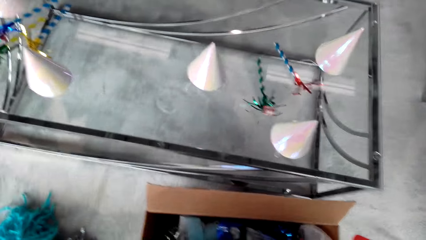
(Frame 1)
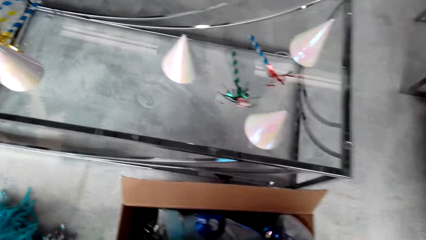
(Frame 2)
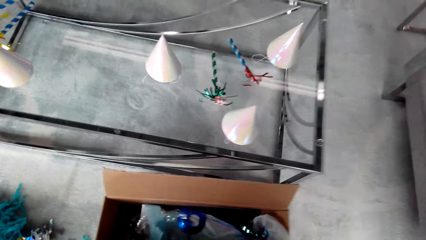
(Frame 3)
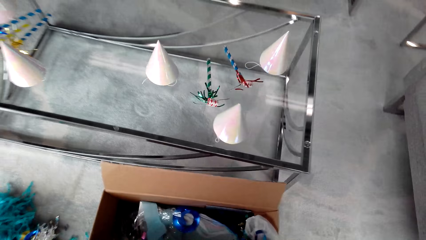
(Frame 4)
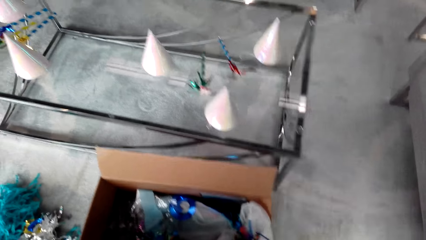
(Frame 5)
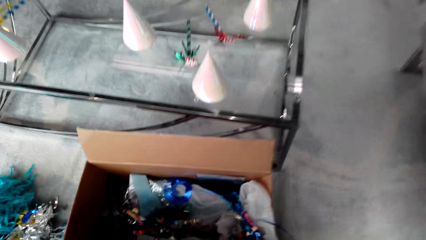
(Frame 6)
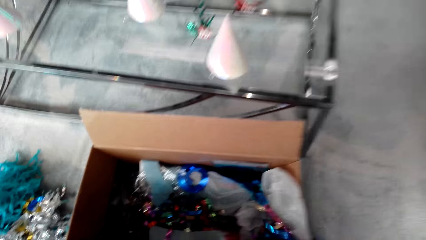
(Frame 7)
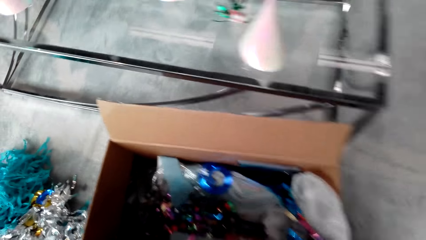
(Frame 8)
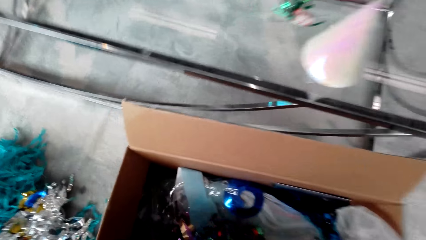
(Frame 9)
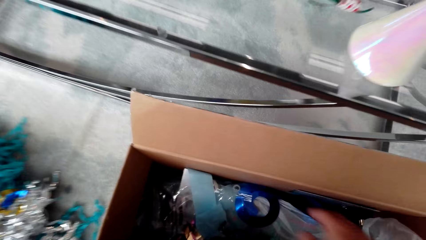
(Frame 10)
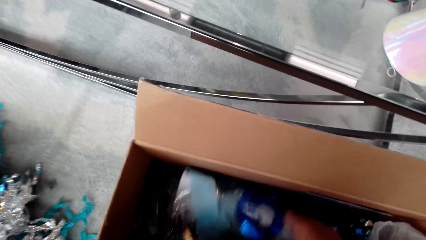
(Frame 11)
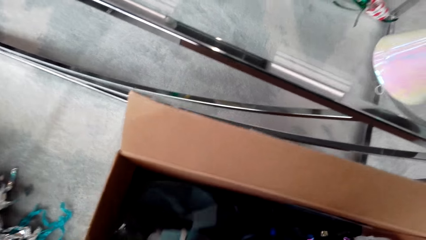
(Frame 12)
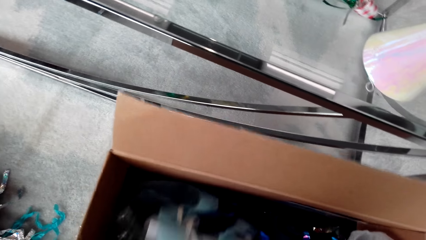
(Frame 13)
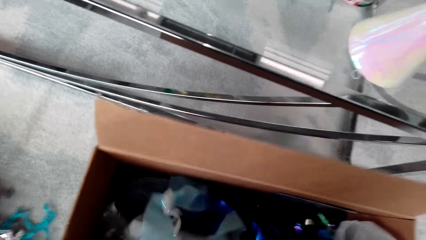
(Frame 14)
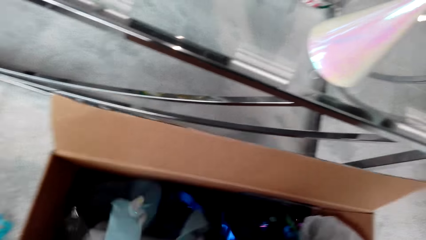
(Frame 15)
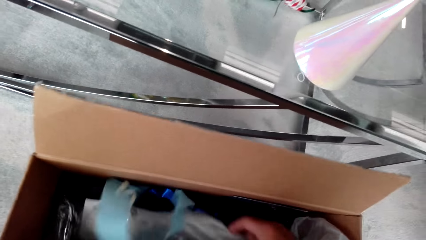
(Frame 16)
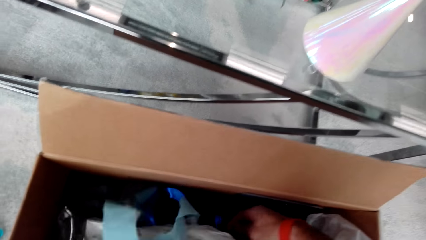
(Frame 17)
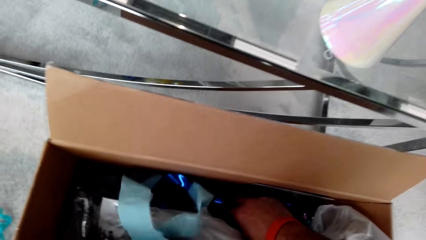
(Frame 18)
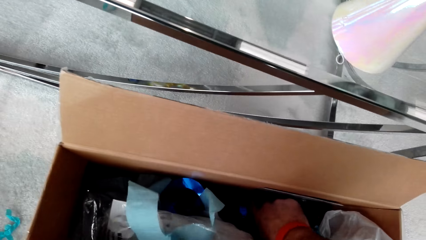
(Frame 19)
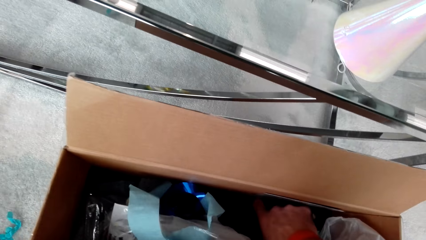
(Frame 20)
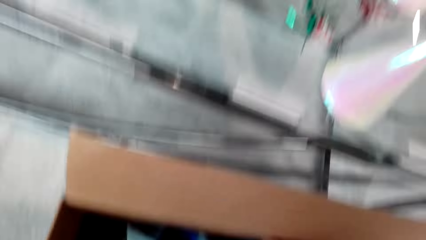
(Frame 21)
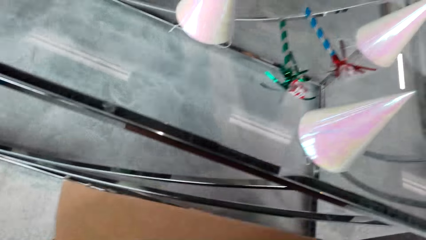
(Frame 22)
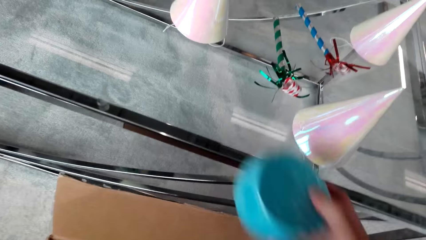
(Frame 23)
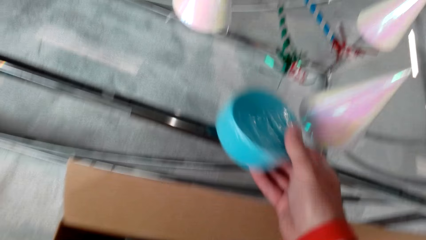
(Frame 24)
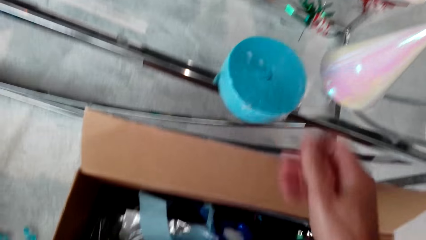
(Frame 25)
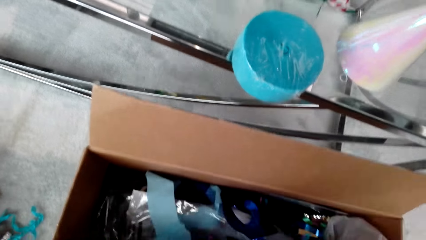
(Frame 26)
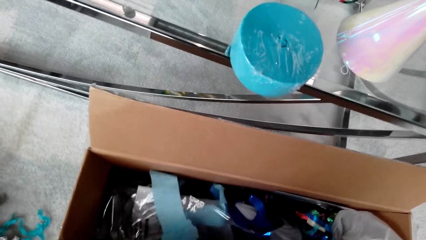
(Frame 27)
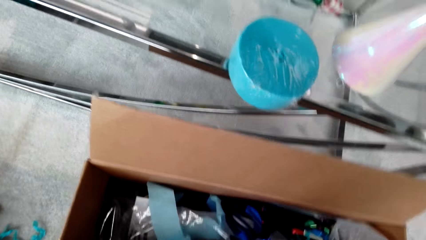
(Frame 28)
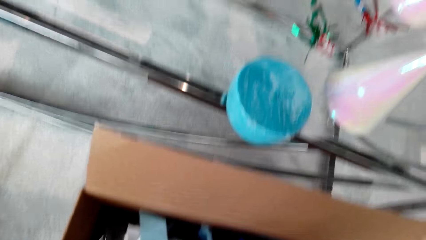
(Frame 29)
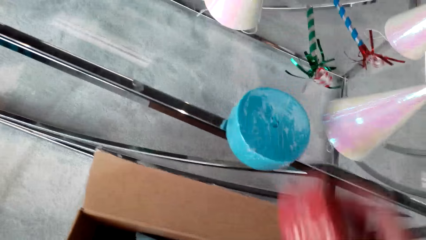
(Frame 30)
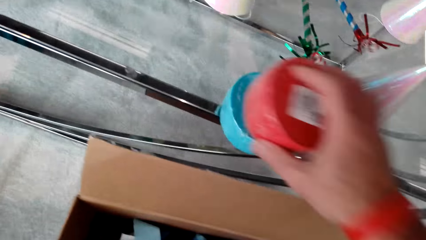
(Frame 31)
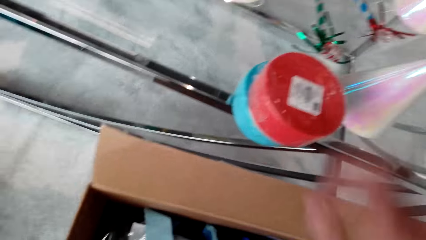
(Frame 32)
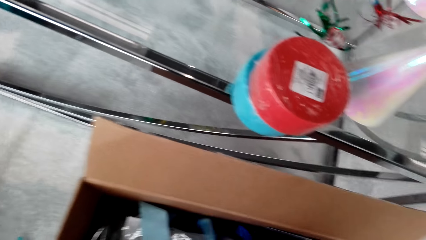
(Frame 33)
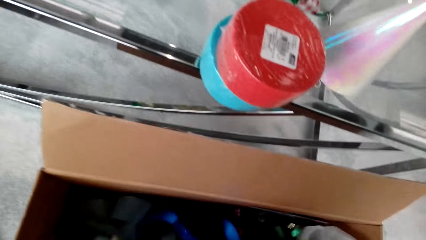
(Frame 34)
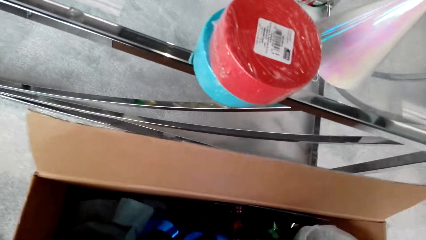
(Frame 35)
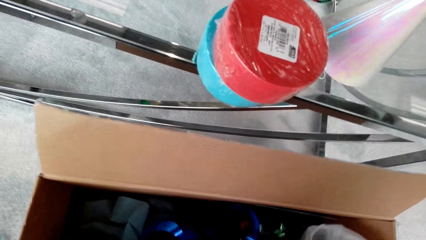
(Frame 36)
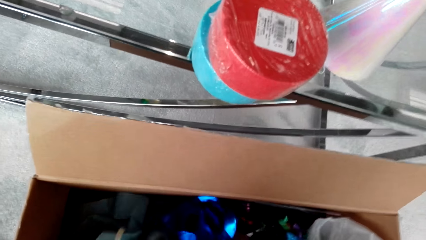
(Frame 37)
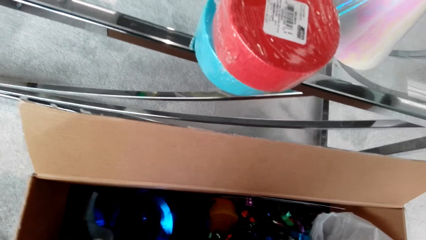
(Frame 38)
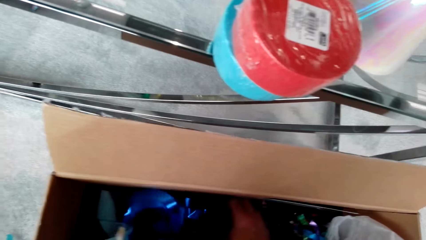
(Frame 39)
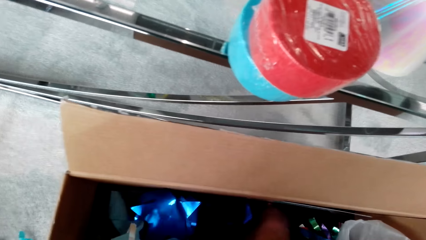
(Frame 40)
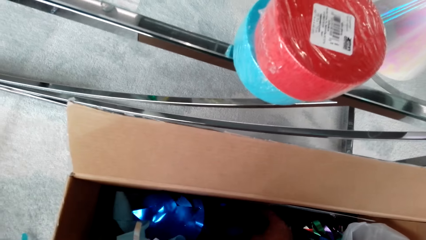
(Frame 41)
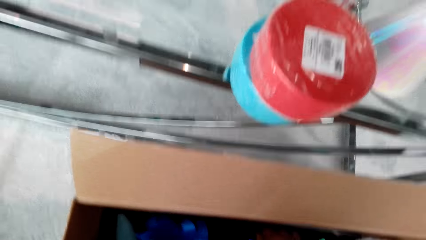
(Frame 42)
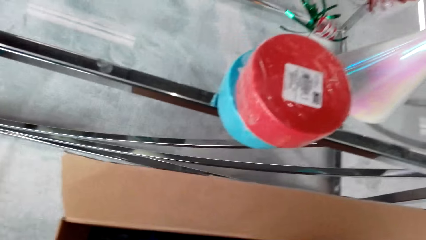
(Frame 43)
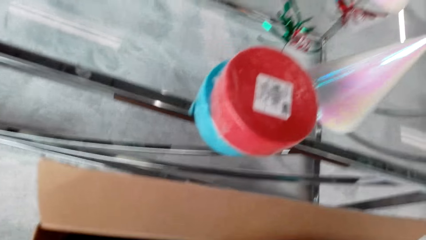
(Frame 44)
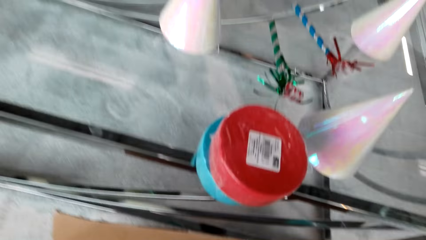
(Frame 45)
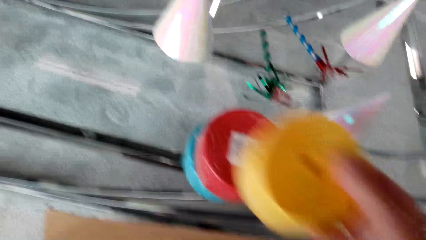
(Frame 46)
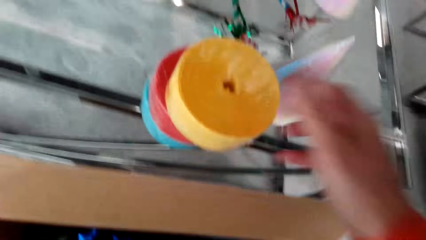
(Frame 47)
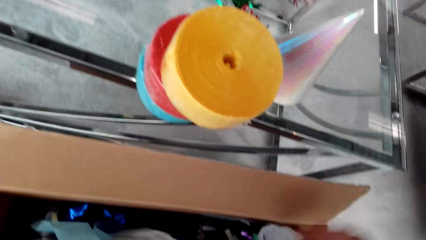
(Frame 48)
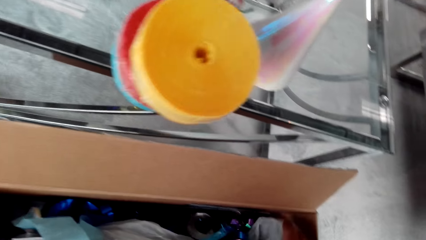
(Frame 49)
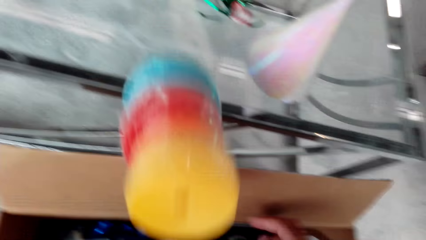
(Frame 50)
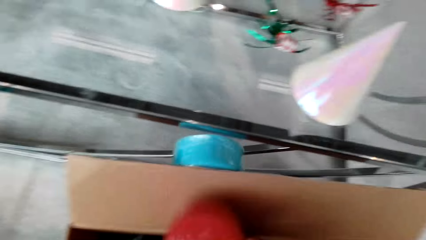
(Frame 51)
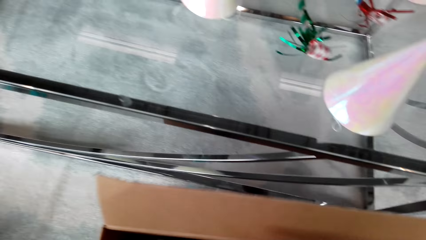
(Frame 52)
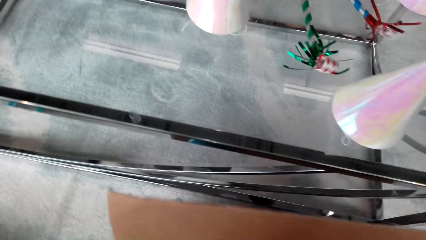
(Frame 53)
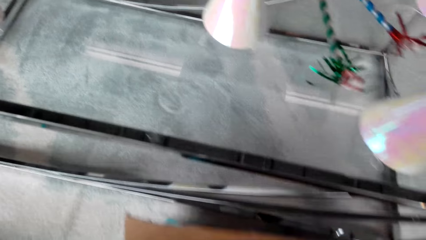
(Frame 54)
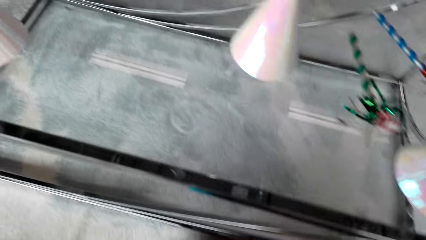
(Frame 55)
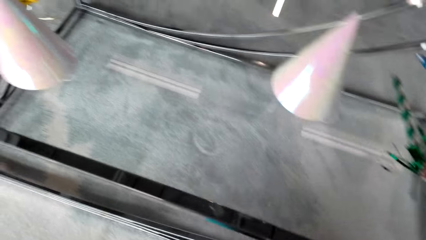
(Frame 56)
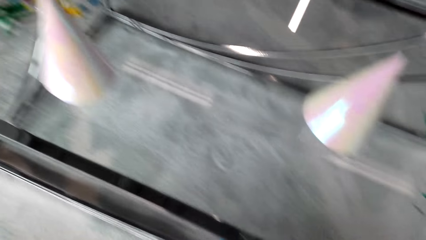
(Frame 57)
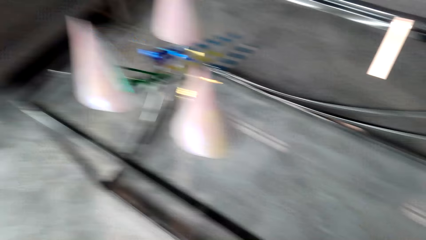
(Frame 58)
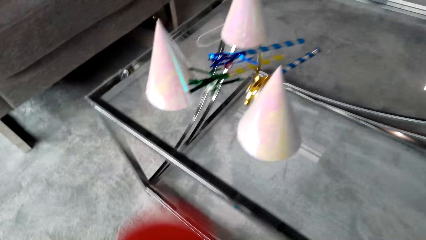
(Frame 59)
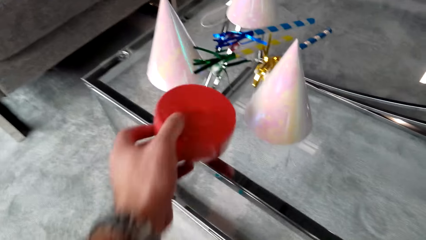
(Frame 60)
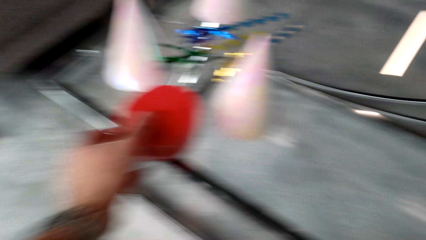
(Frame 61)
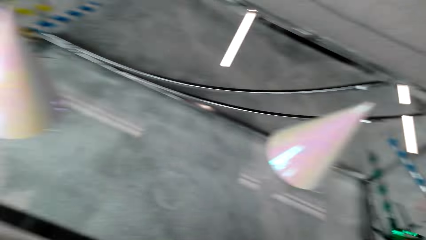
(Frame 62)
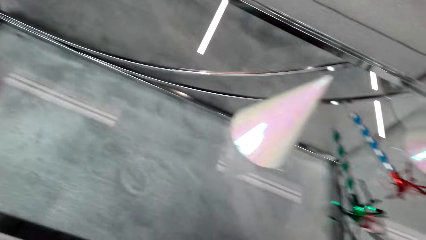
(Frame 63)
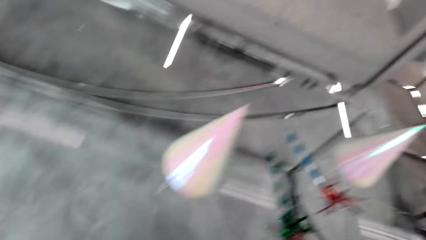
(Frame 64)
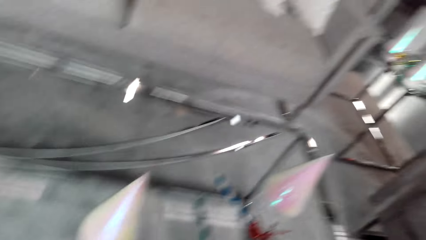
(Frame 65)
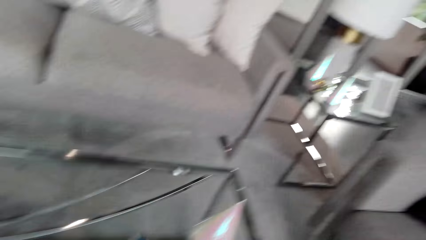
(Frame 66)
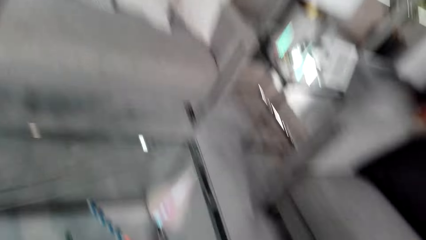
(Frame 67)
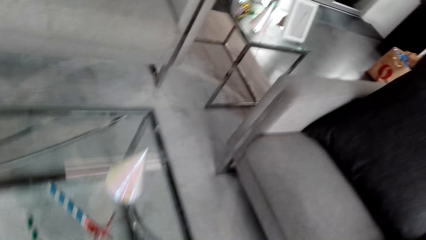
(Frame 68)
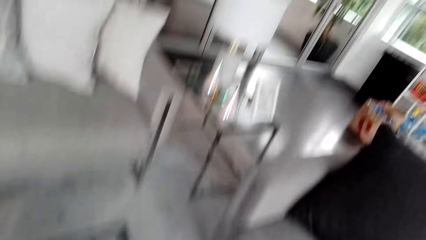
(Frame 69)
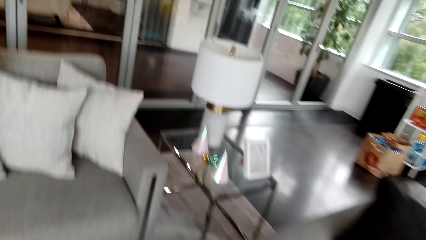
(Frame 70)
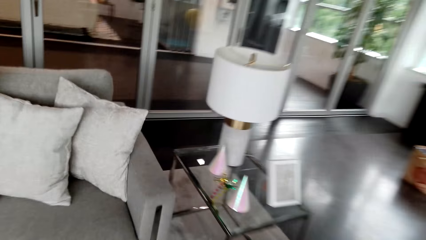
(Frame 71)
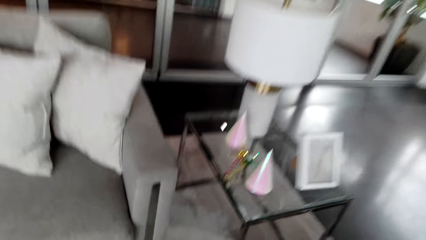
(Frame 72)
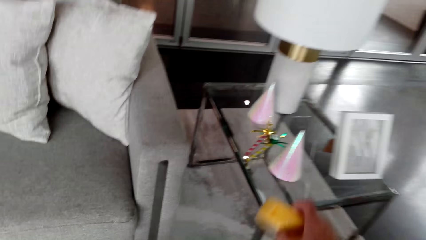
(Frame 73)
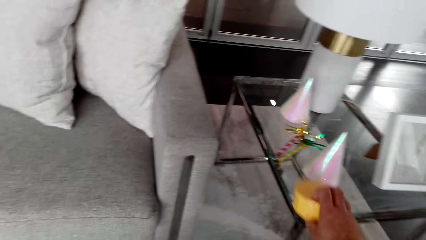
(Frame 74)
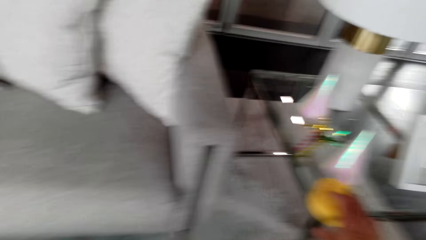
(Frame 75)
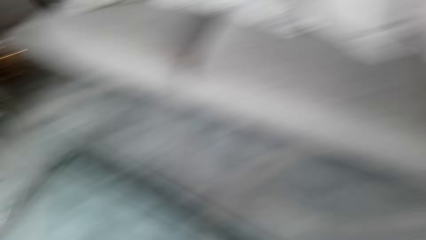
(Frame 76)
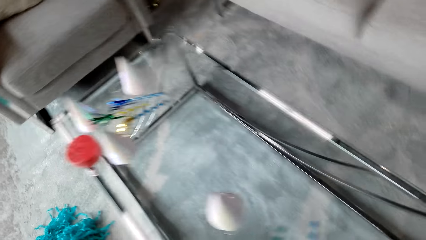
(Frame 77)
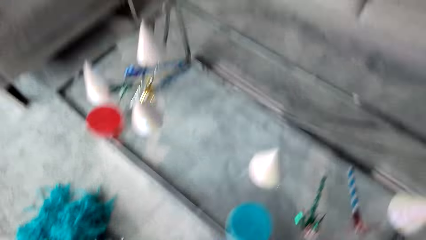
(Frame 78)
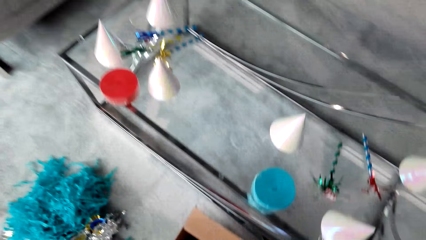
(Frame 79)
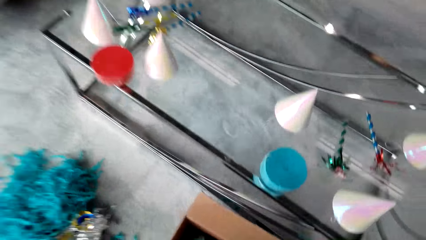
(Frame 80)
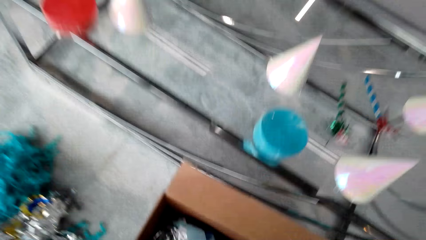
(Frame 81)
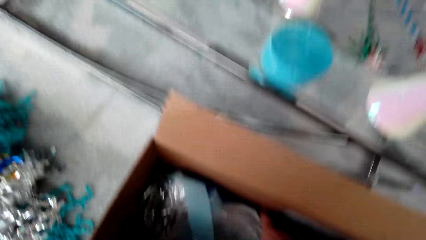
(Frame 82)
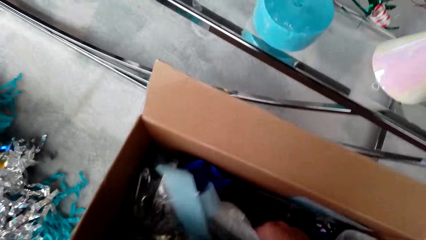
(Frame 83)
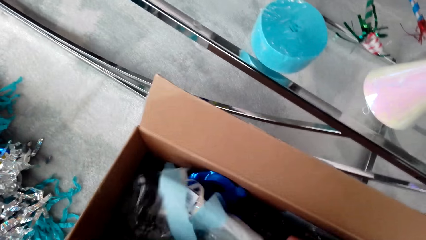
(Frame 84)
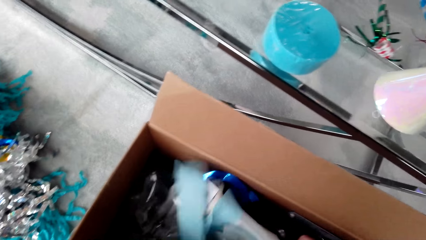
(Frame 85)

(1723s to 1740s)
The camera wearer puts a roll of ribbons on the table. They look around.
